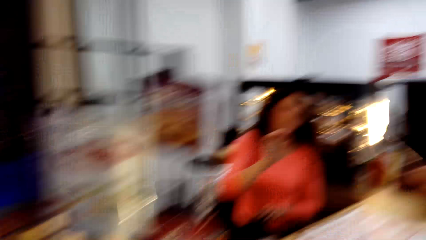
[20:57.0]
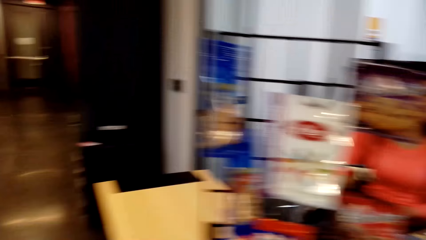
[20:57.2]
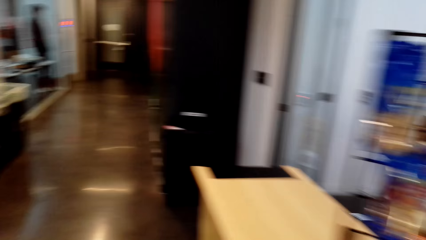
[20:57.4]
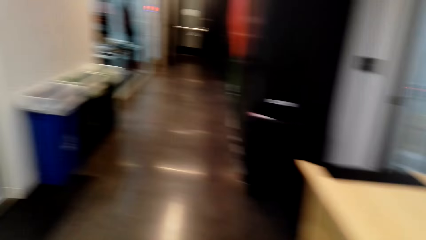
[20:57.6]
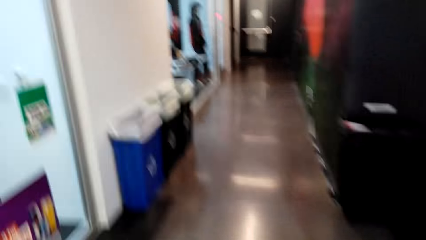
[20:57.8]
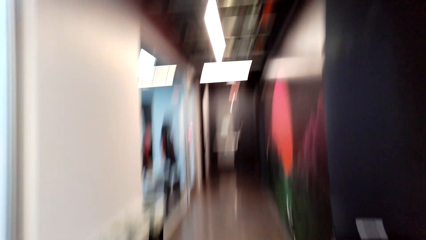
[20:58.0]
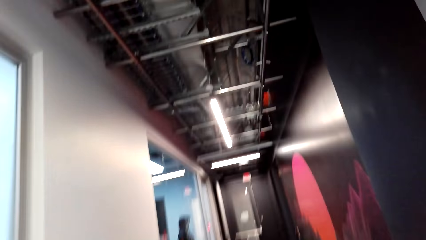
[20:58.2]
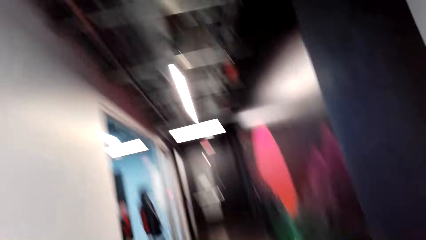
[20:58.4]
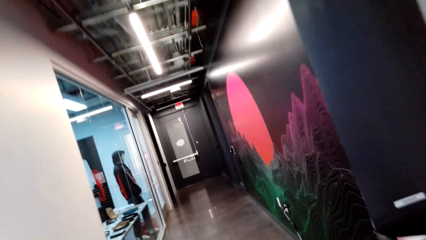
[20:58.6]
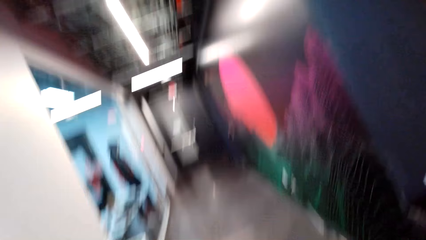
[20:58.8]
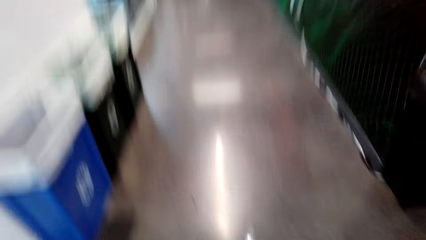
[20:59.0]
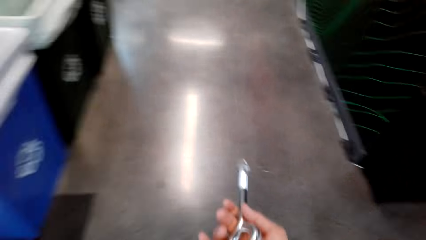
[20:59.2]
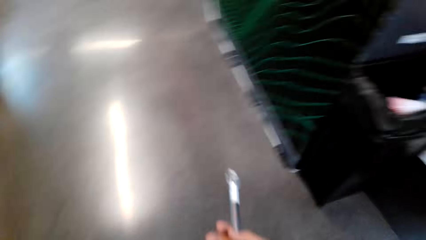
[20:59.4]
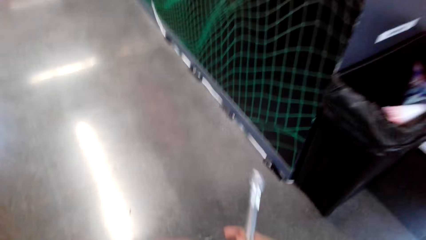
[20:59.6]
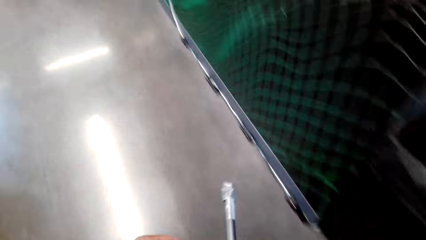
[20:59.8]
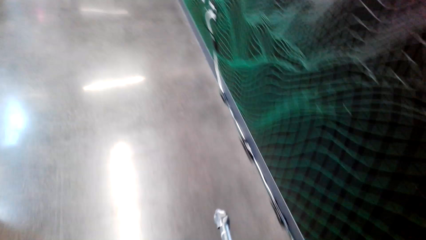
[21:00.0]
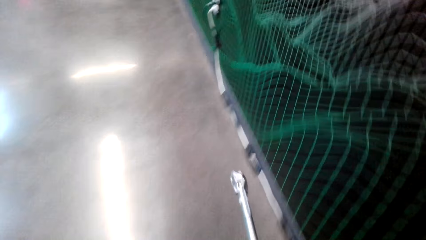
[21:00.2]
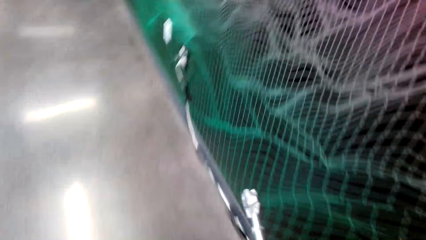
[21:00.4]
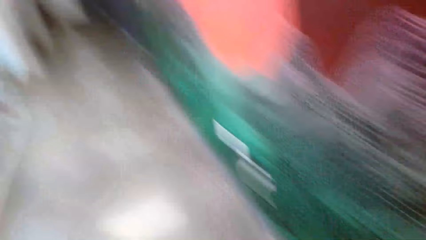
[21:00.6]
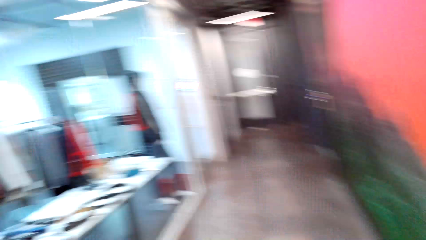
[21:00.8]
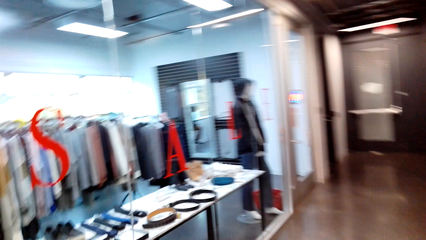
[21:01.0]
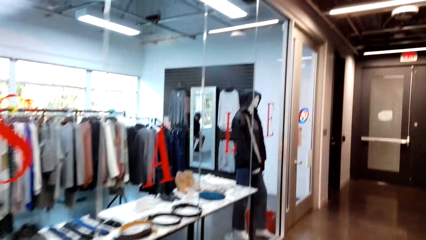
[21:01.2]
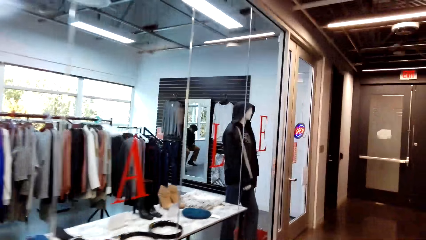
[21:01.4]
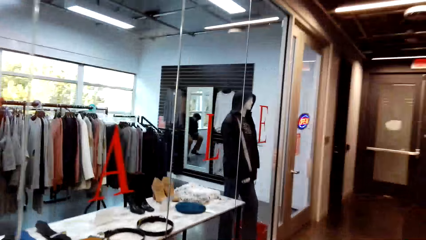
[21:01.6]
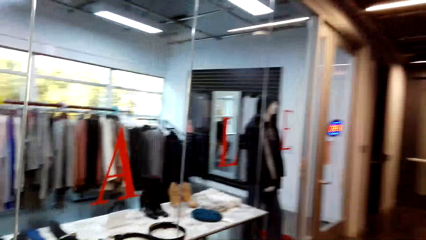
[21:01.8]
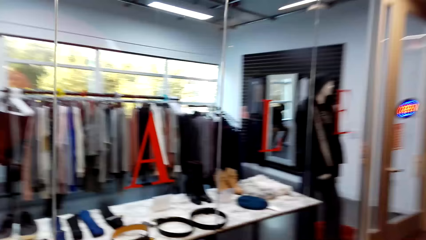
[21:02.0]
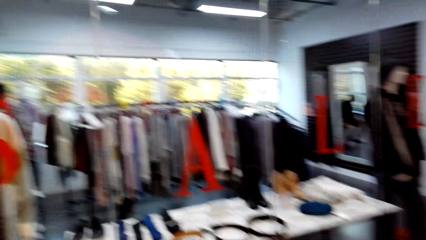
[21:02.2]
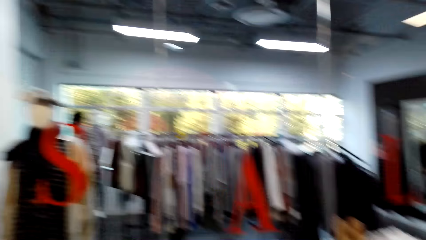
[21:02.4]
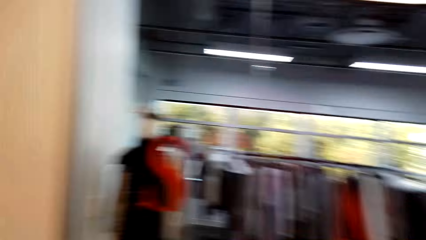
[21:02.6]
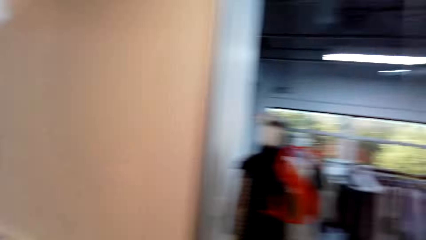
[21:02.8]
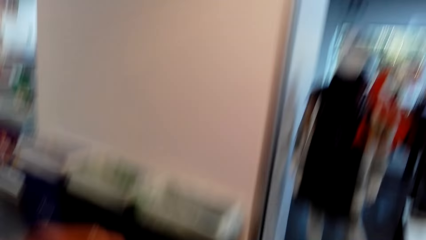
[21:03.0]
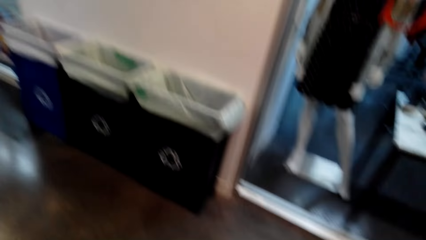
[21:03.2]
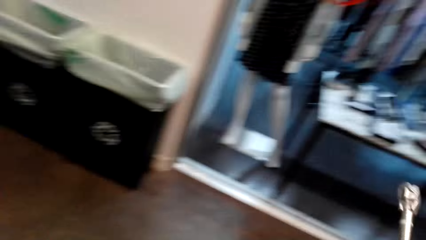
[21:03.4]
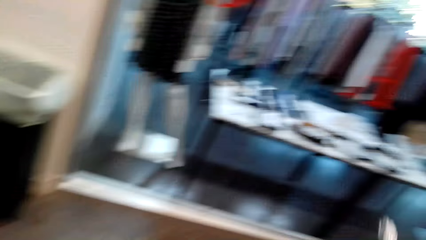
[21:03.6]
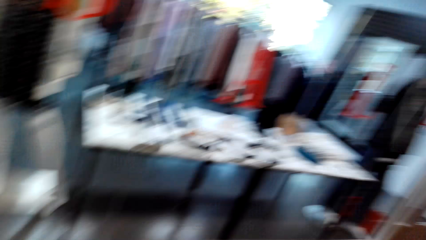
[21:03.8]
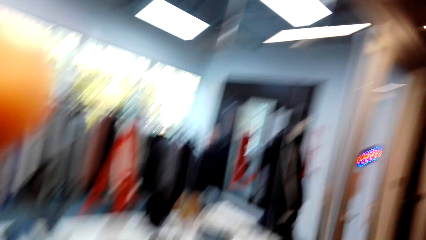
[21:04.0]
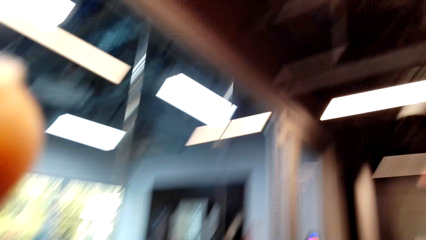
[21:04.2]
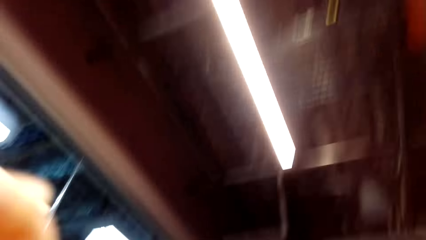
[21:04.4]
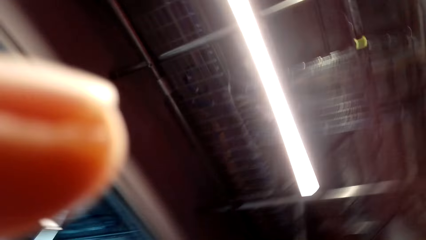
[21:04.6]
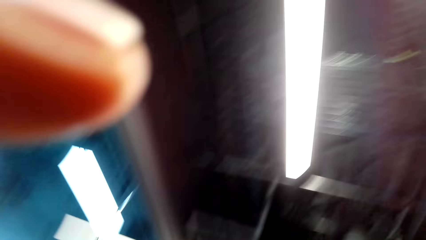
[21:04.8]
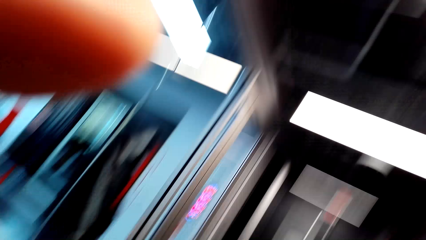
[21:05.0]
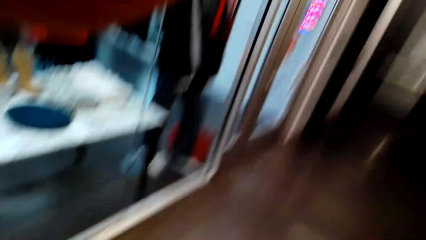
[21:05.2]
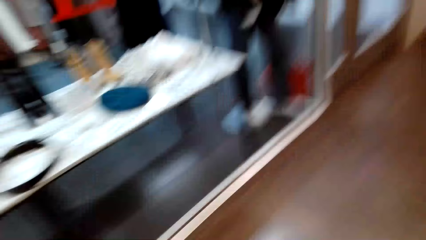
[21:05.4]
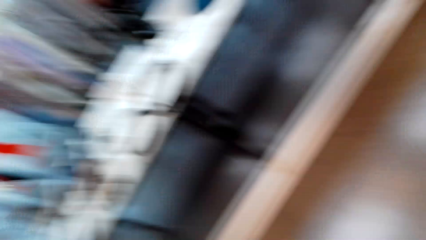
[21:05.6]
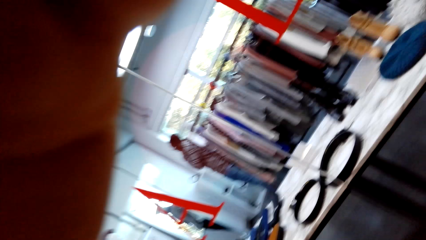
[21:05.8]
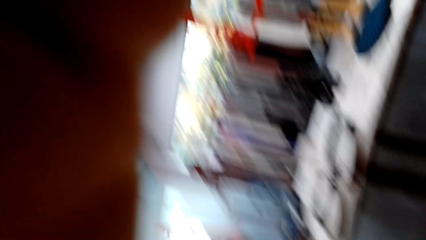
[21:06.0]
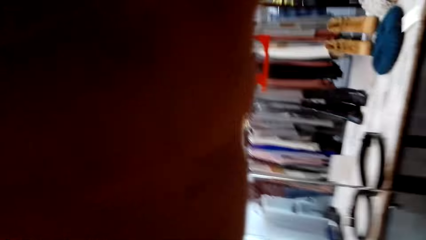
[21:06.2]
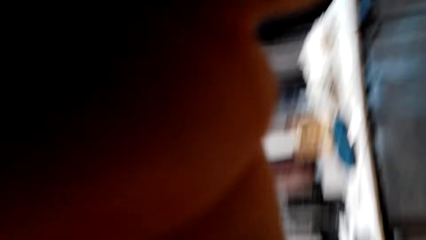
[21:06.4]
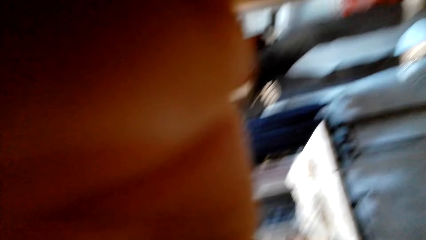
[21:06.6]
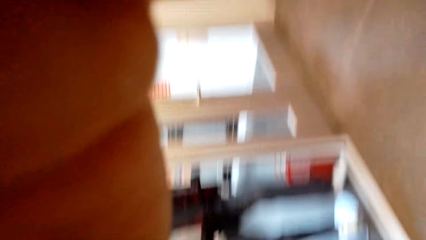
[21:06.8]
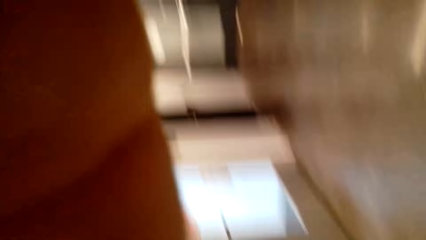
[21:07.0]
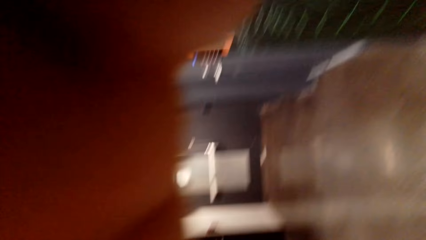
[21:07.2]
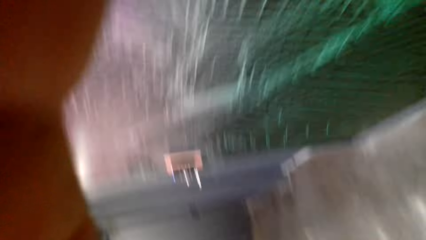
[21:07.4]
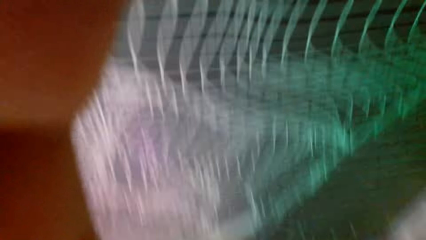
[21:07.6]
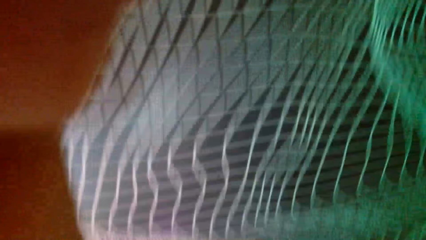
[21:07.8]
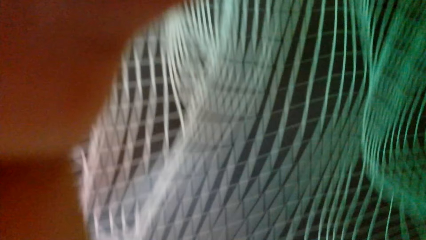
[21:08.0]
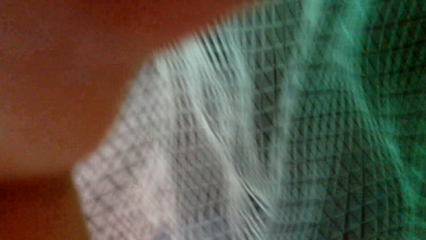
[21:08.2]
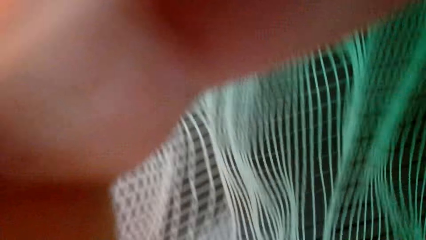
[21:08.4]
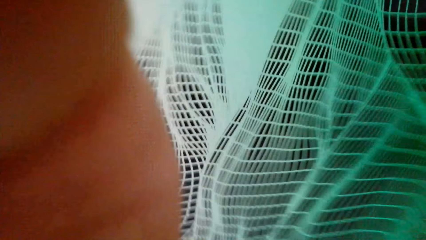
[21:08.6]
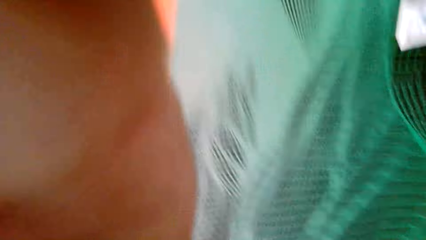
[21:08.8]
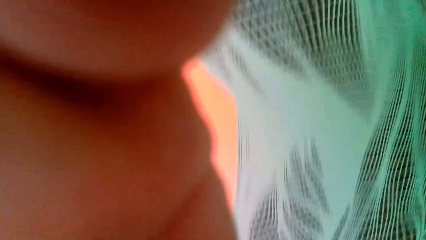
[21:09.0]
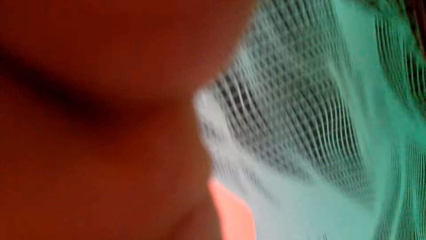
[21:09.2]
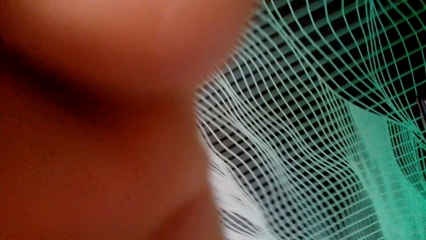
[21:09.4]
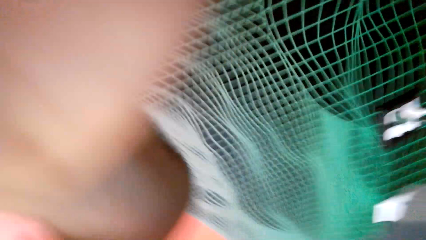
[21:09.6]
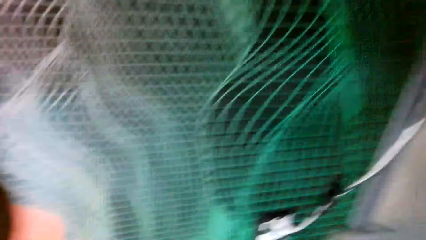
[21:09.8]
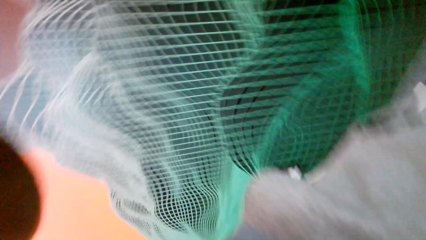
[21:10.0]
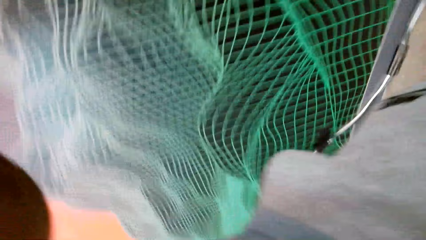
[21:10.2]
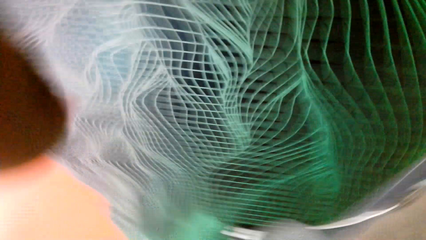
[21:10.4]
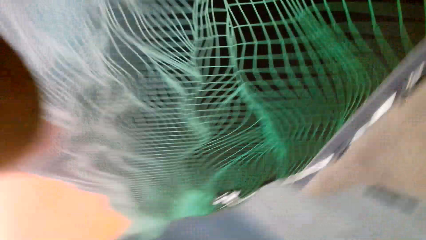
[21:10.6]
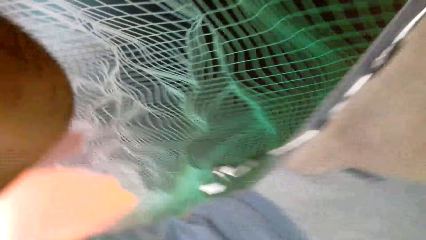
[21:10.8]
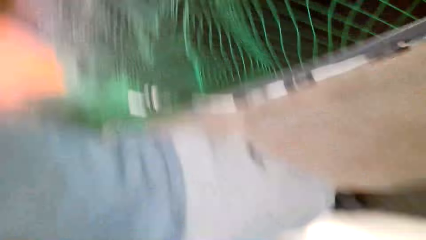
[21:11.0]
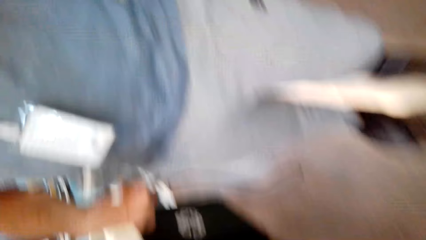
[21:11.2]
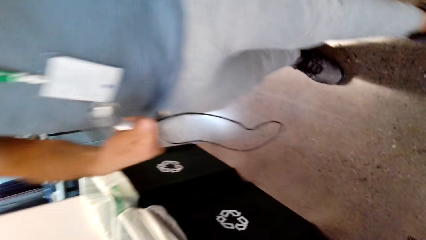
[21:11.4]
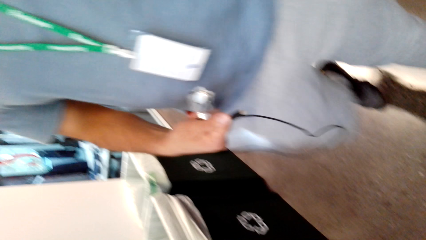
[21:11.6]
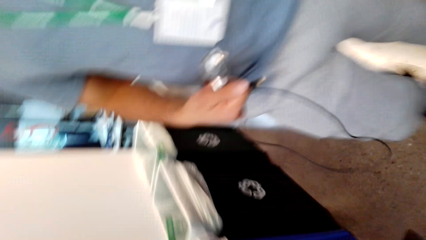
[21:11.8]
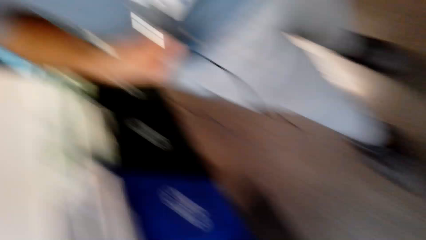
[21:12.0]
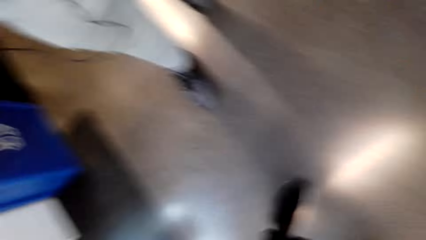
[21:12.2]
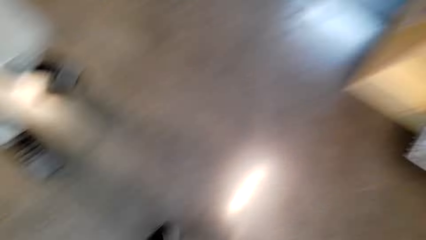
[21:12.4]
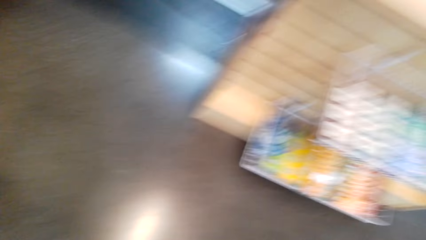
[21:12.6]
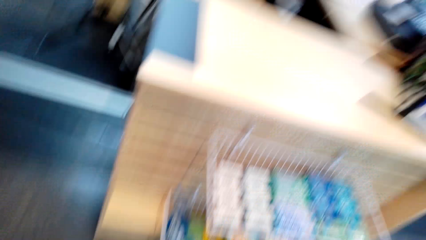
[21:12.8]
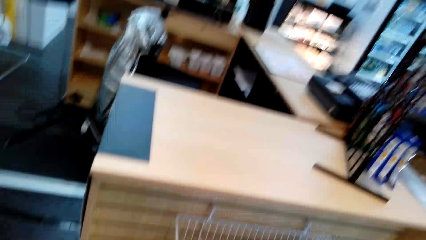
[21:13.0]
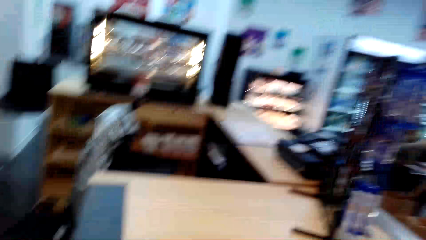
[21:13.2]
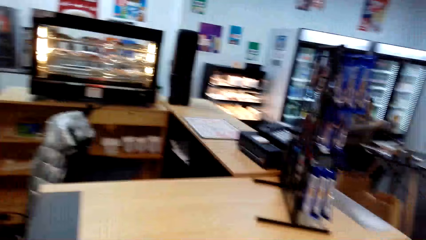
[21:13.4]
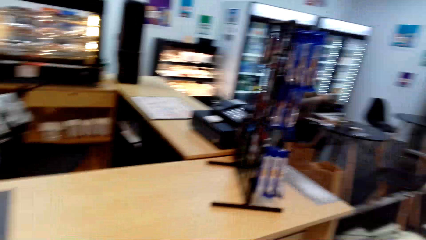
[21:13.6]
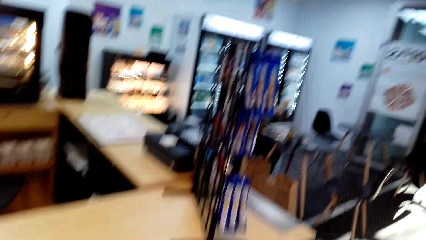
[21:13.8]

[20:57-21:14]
The woman gives something to the camera wearer. The camera wearer walks in the shop. They remove the PogoCam.
